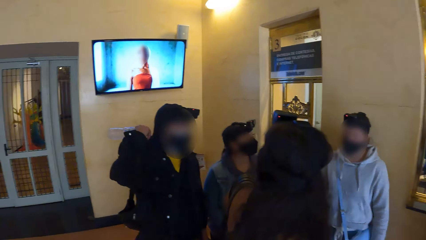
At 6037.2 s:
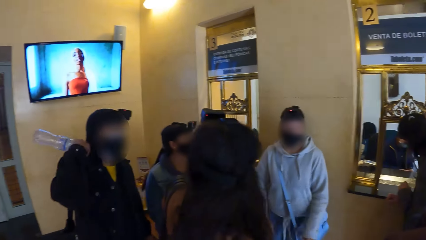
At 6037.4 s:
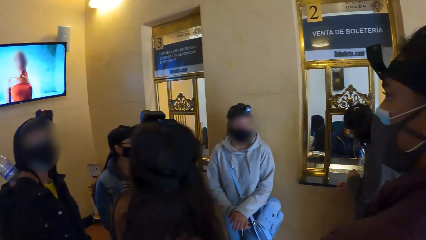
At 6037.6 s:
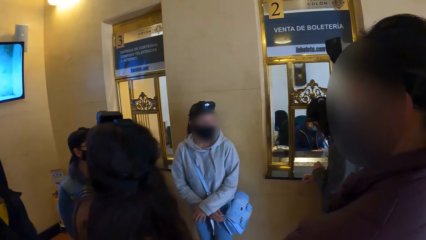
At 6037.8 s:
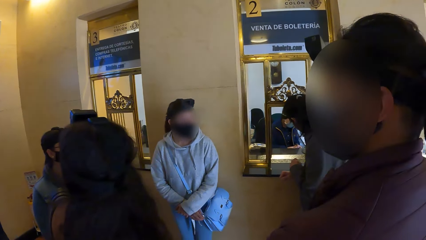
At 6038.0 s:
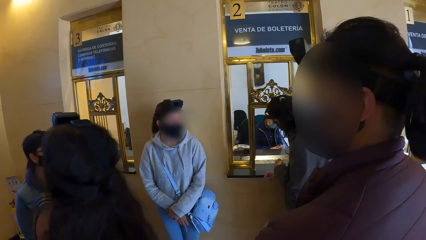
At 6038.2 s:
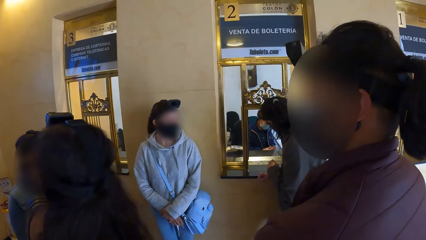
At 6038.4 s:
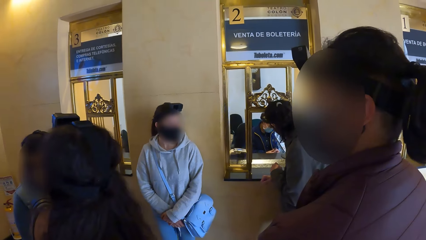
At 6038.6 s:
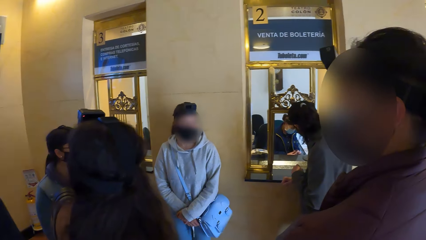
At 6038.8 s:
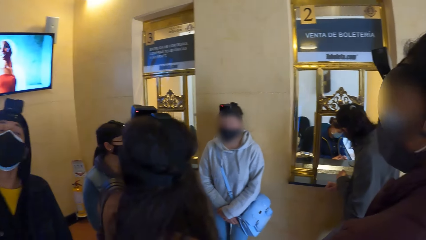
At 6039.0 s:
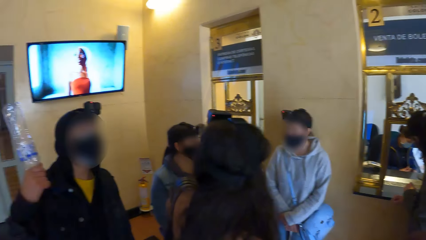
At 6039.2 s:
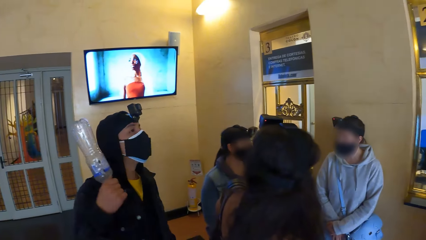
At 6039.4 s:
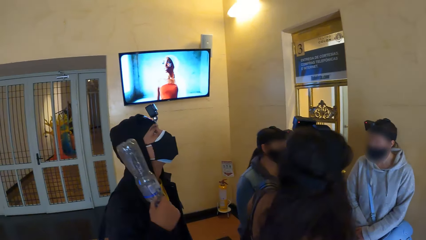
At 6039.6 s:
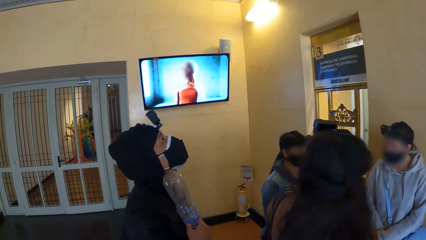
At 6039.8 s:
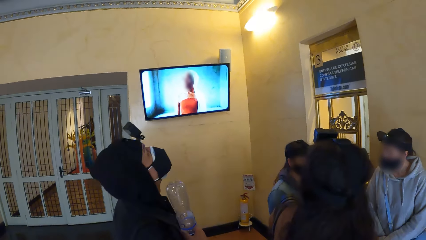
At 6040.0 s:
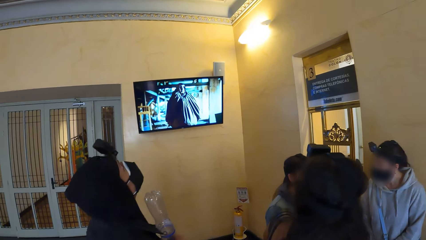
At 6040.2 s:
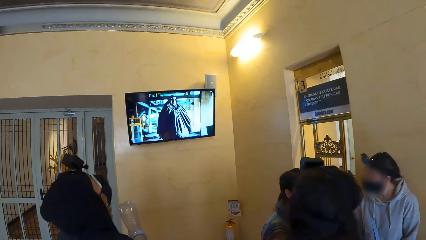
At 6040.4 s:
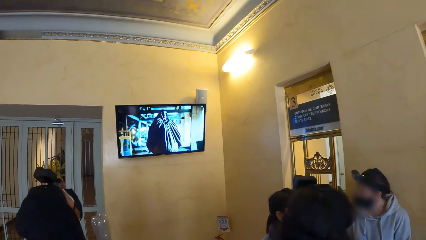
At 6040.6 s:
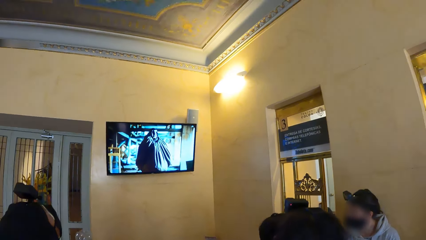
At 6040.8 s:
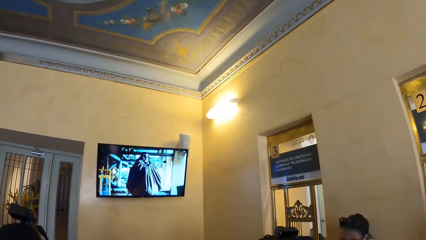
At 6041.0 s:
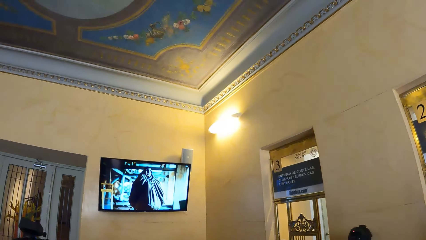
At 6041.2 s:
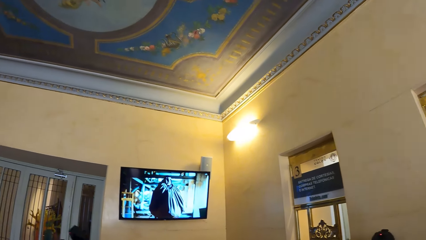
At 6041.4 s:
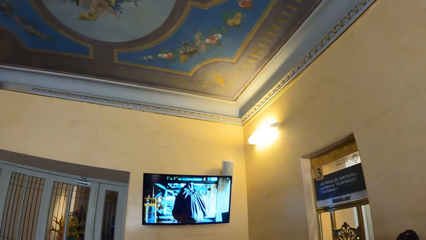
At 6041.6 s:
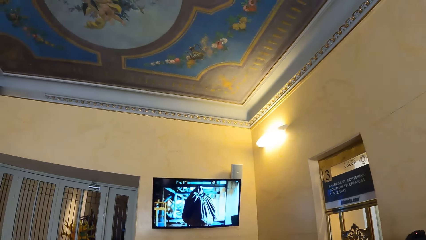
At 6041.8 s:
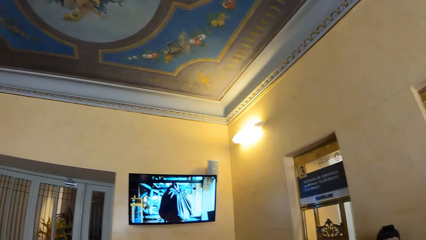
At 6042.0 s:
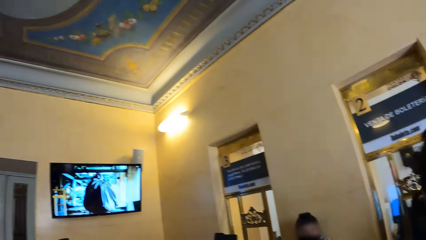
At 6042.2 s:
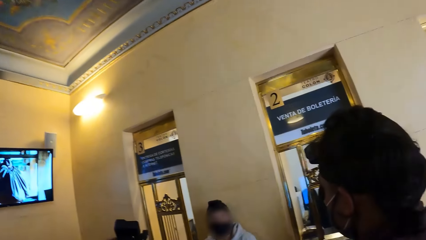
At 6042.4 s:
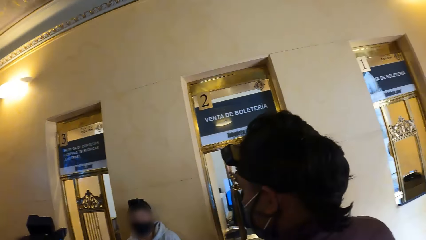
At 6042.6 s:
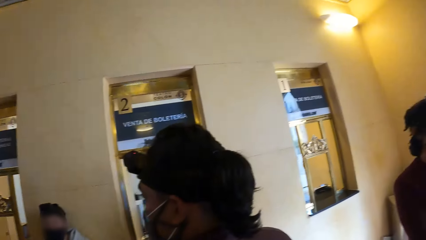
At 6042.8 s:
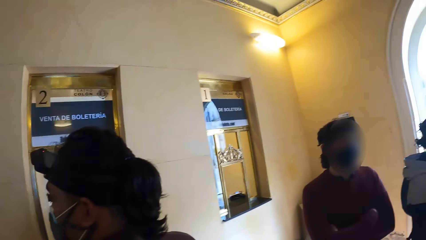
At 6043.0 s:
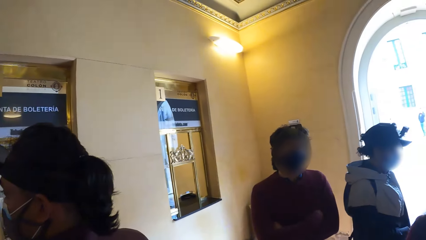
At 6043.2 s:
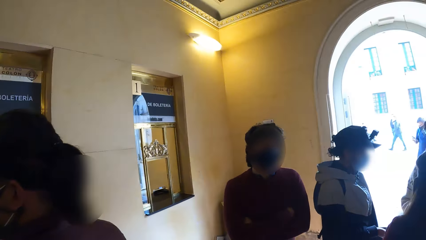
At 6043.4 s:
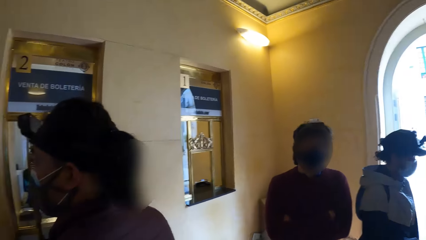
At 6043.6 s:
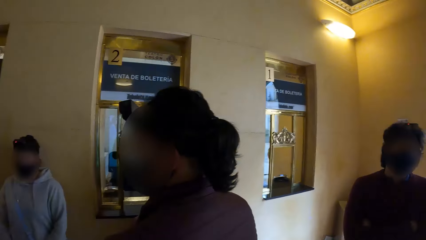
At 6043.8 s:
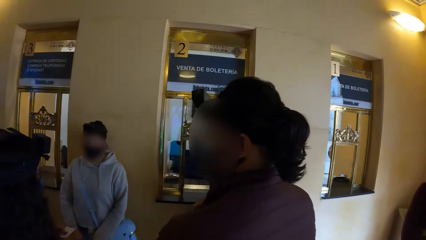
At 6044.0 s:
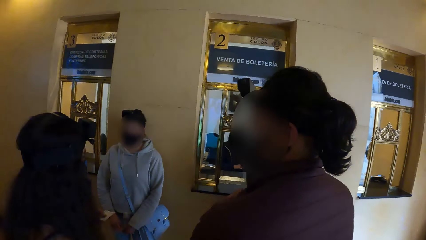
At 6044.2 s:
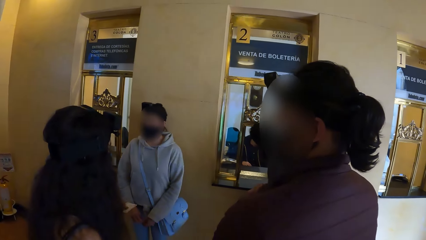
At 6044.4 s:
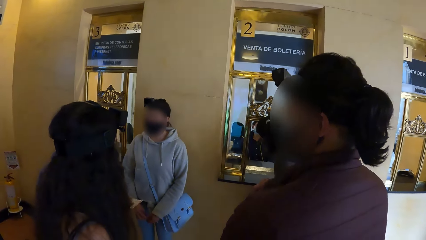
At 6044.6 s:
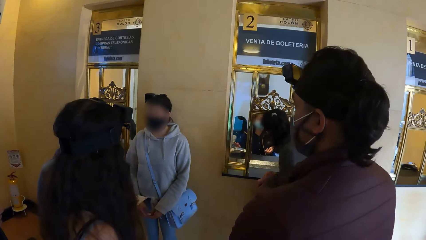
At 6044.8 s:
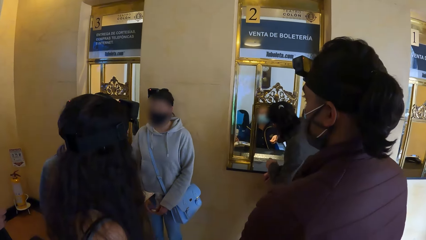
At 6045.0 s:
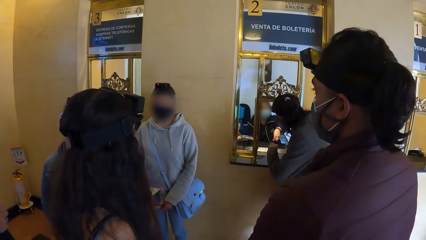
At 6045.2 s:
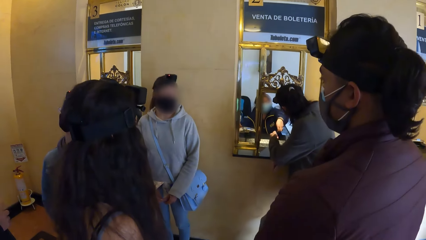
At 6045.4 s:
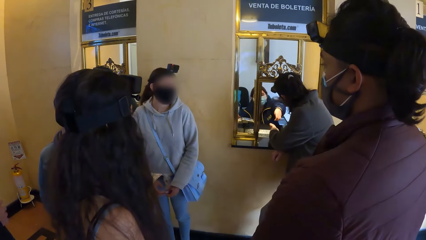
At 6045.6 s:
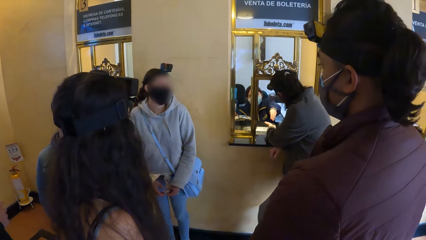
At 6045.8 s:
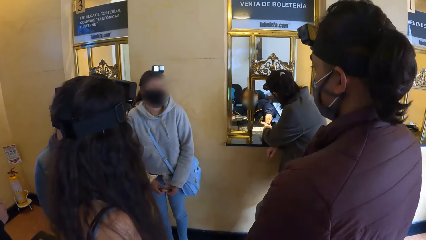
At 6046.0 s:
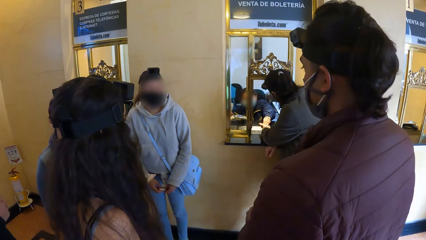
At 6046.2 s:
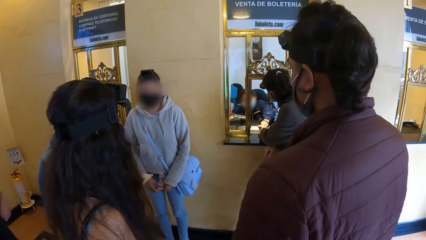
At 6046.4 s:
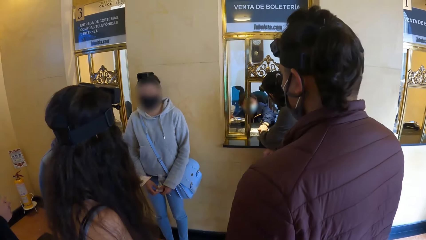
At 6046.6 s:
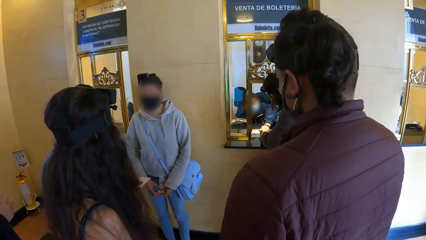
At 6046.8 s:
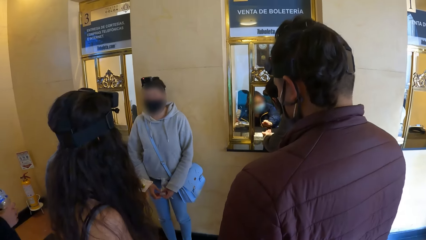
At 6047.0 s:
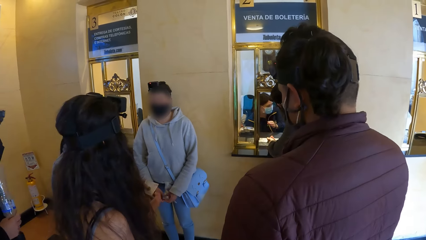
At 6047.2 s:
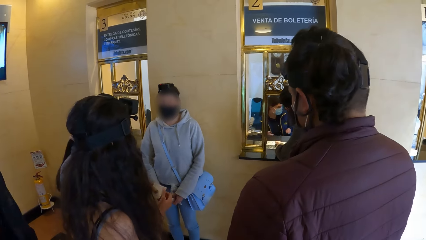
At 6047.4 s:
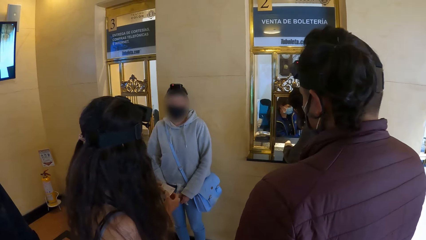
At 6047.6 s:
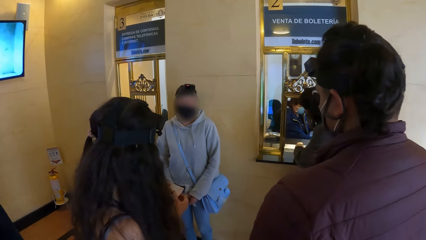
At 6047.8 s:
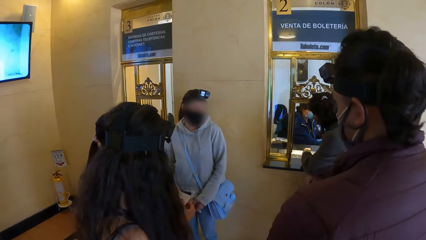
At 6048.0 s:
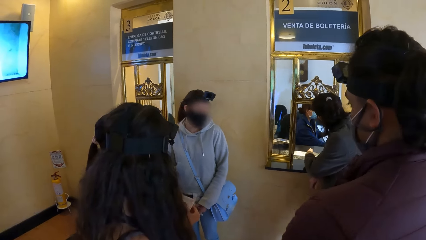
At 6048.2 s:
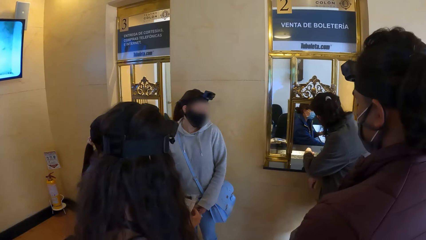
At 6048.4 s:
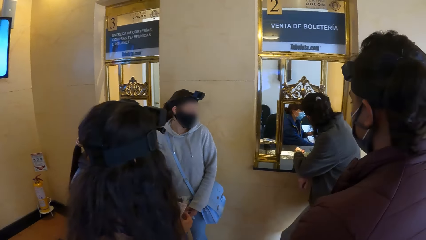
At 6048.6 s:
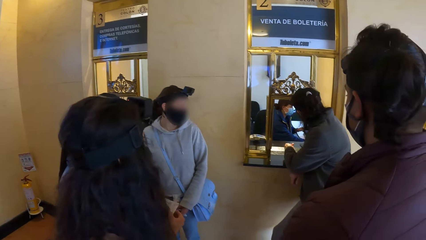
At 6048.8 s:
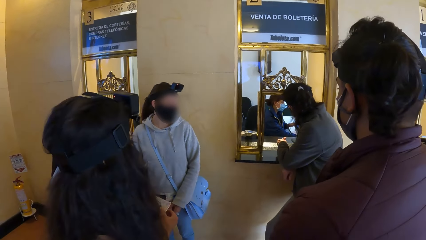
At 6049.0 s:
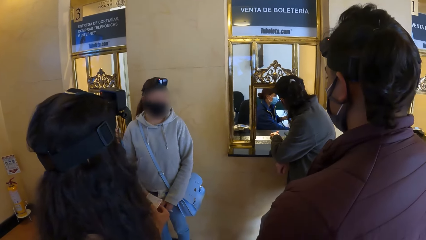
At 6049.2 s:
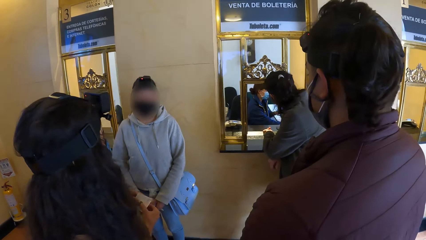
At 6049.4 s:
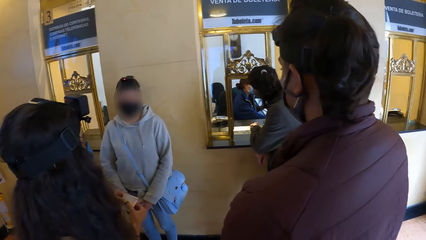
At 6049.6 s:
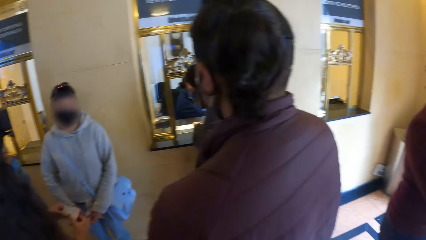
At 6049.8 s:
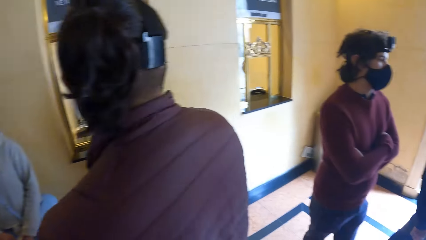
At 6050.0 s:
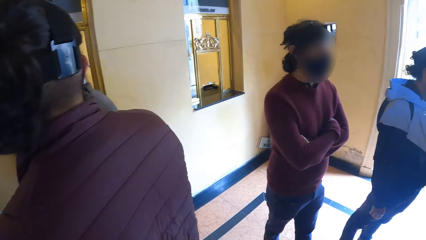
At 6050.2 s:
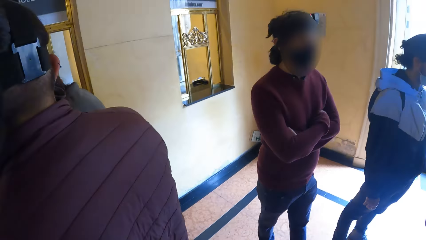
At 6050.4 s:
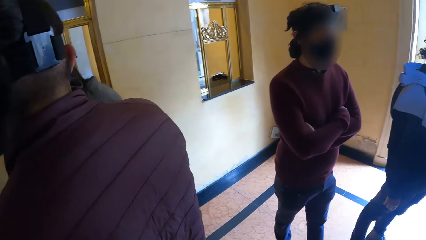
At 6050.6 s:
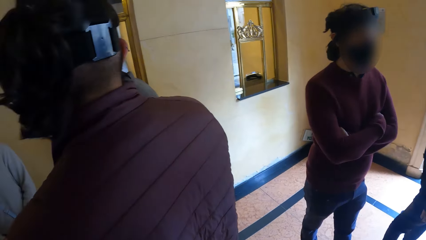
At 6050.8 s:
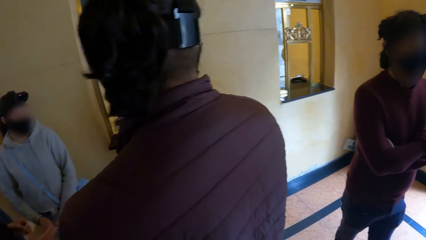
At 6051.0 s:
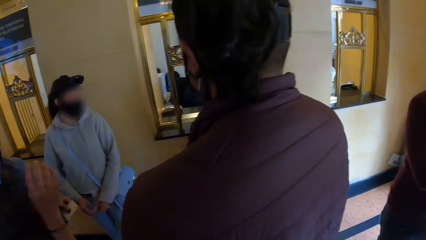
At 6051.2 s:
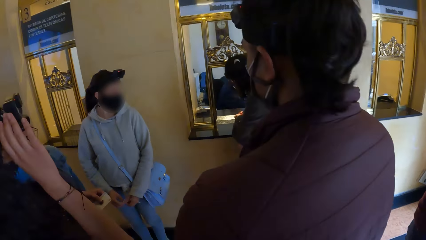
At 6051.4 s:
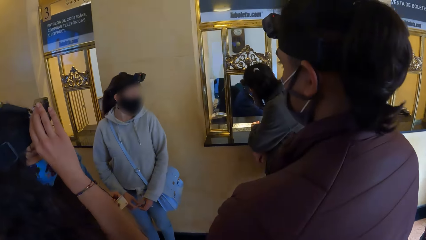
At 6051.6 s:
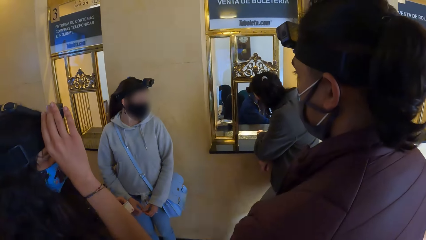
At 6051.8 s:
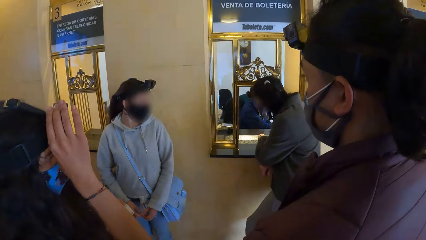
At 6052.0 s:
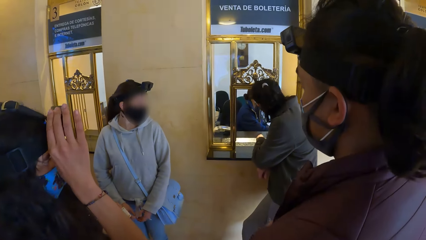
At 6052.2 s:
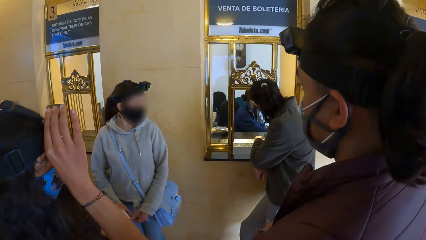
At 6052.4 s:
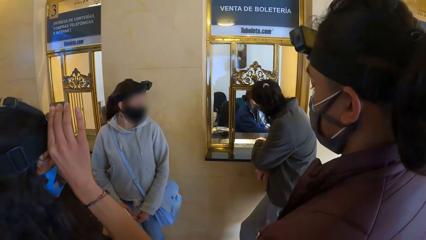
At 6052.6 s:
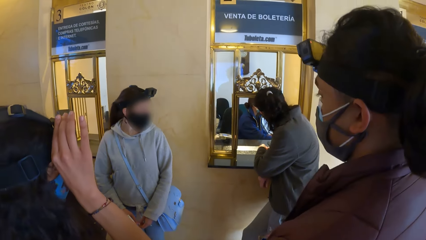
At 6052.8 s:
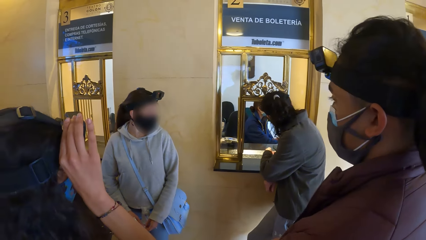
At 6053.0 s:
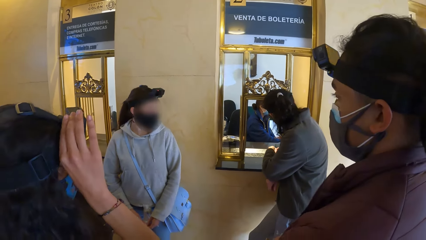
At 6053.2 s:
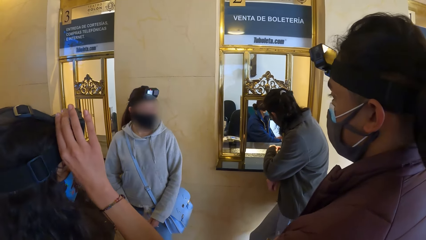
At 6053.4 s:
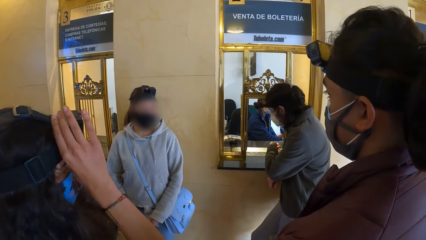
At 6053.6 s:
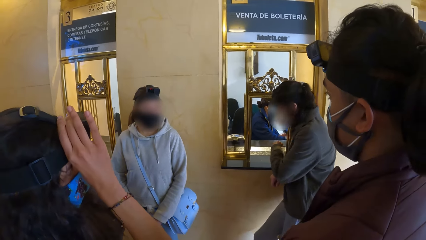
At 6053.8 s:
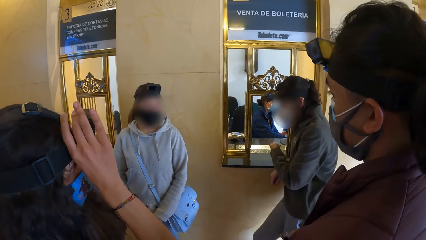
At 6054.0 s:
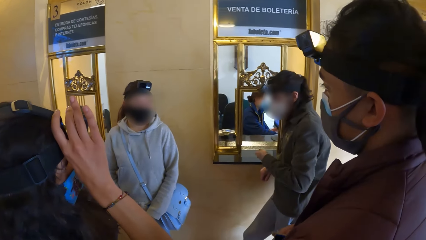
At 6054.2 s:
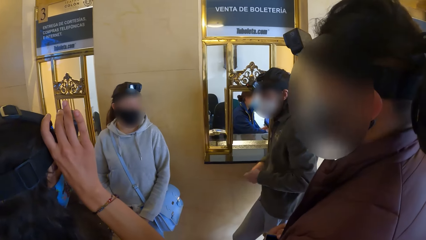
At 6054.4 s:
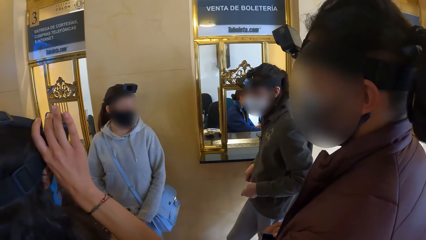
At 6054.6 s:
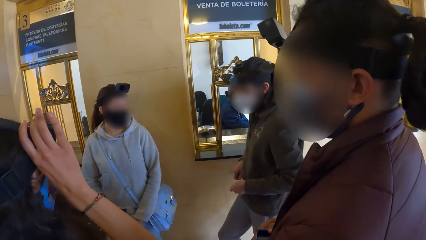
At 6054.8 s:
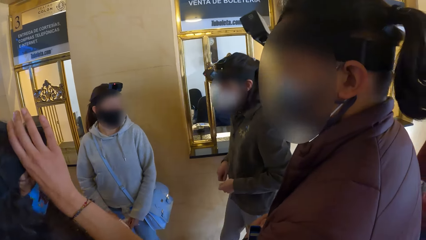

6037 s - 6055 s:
The camera wearer looks around the room. They look at a man. A woman adjusts a camera on her head with her right hand.
